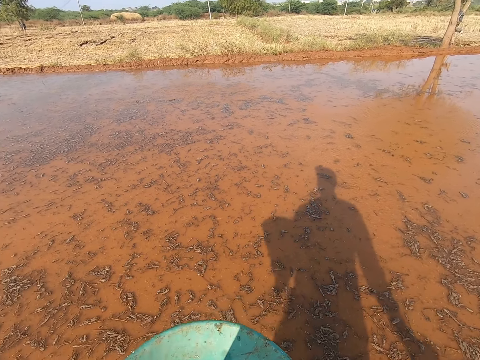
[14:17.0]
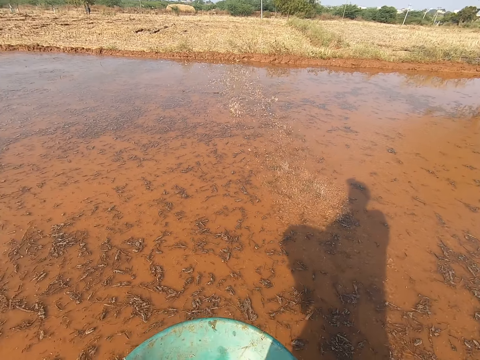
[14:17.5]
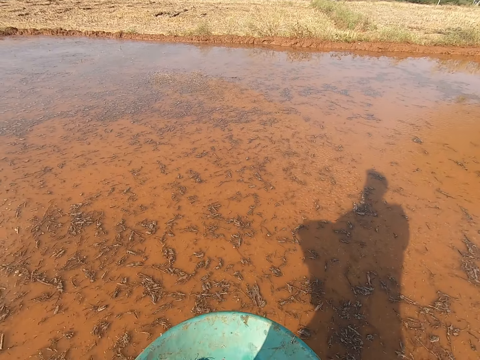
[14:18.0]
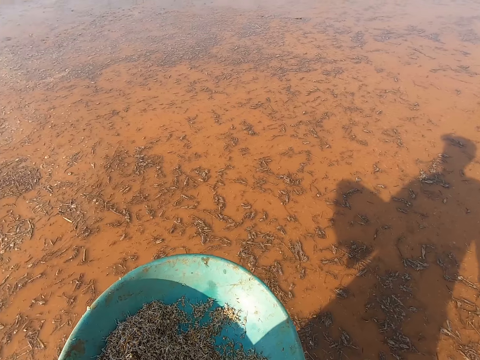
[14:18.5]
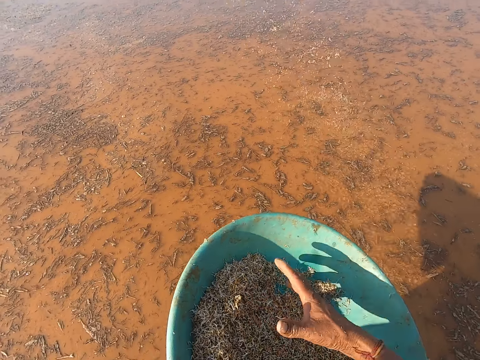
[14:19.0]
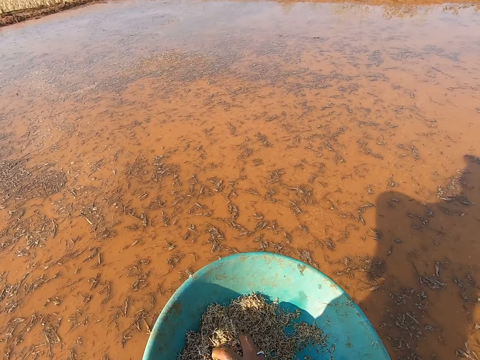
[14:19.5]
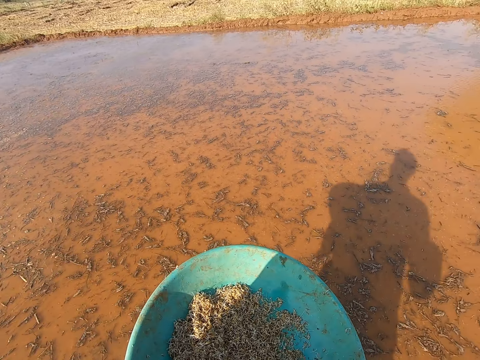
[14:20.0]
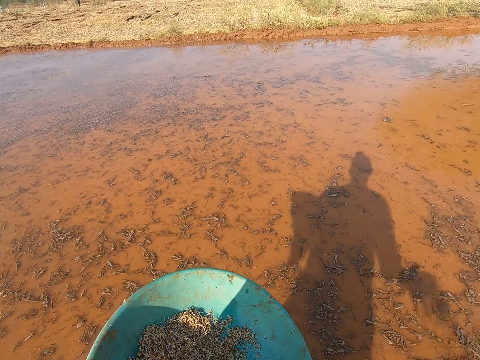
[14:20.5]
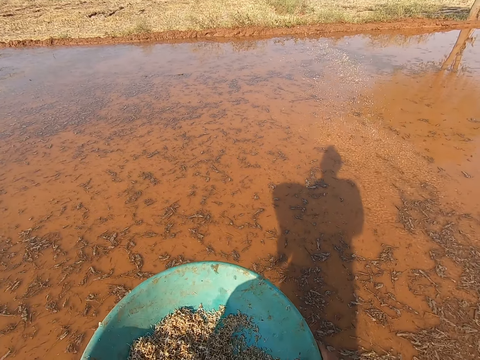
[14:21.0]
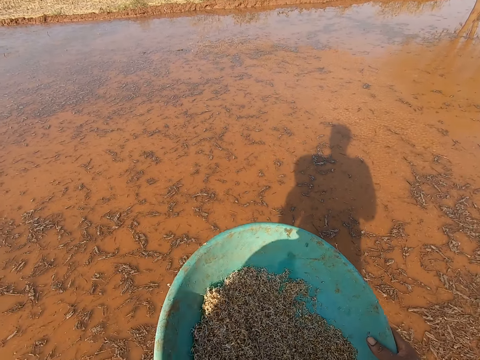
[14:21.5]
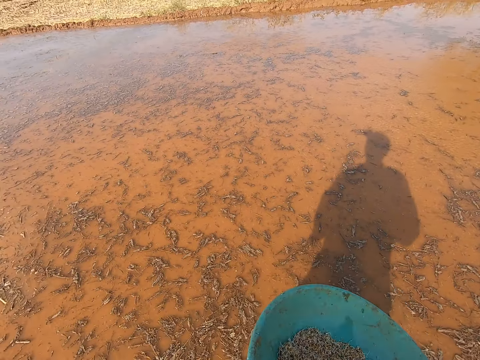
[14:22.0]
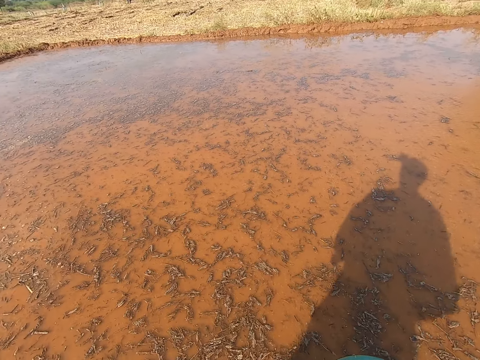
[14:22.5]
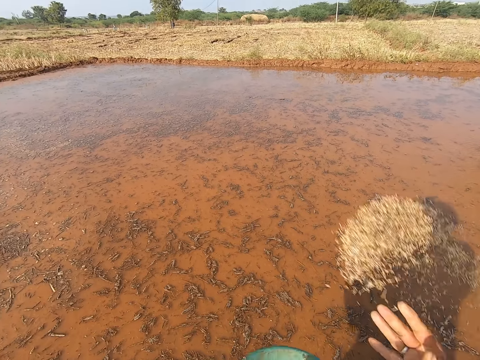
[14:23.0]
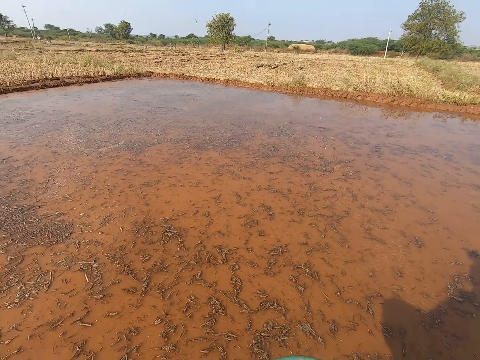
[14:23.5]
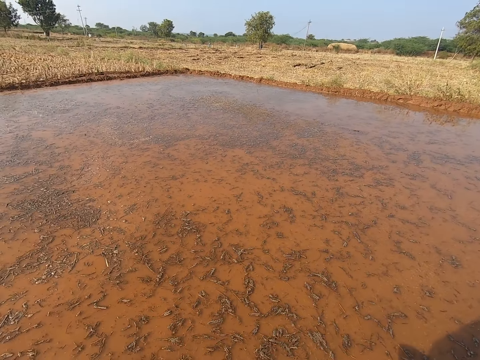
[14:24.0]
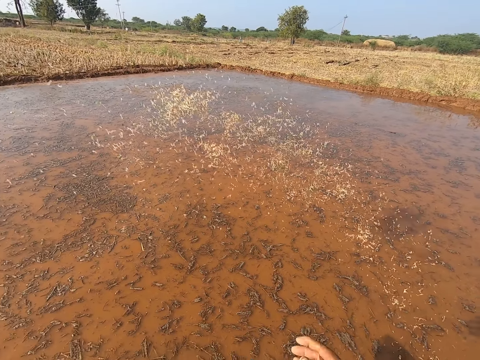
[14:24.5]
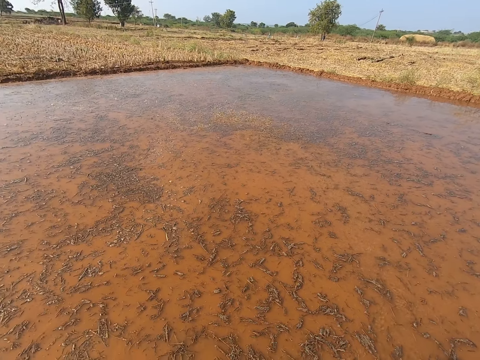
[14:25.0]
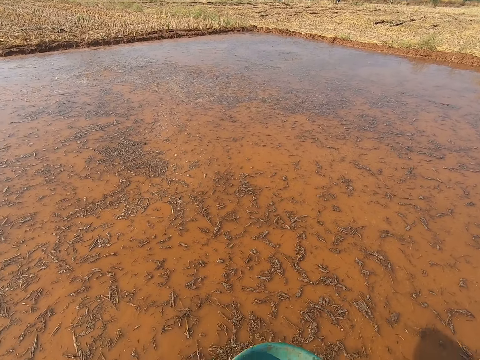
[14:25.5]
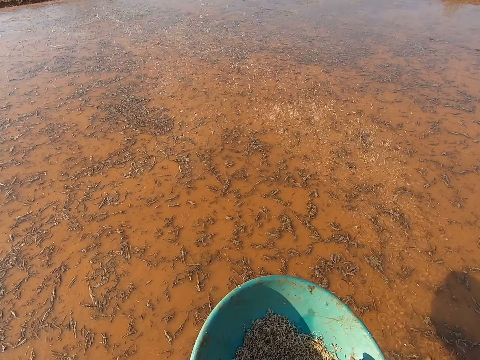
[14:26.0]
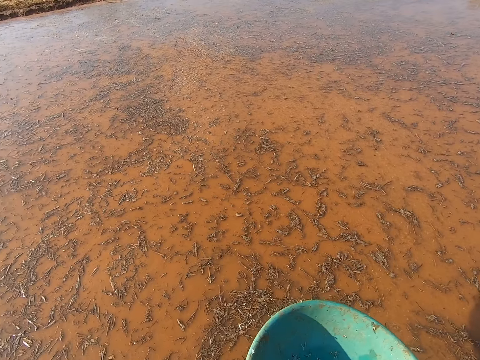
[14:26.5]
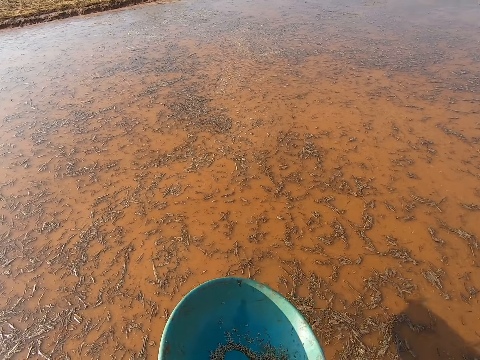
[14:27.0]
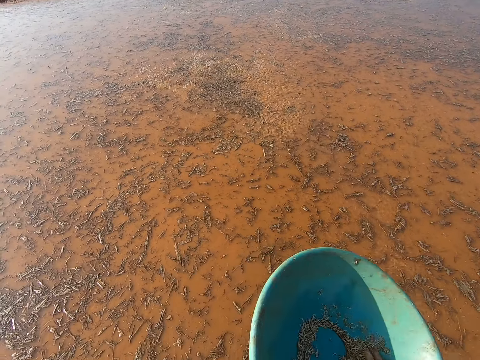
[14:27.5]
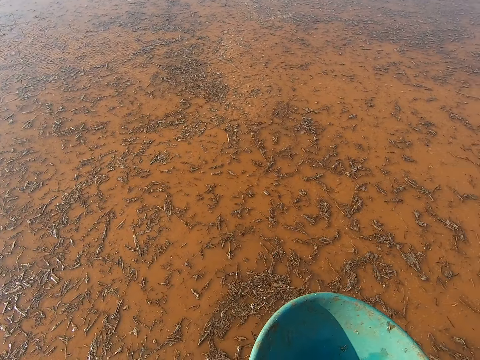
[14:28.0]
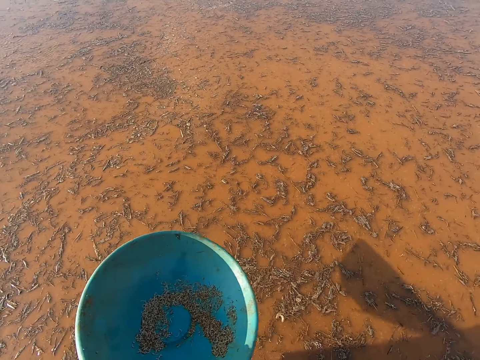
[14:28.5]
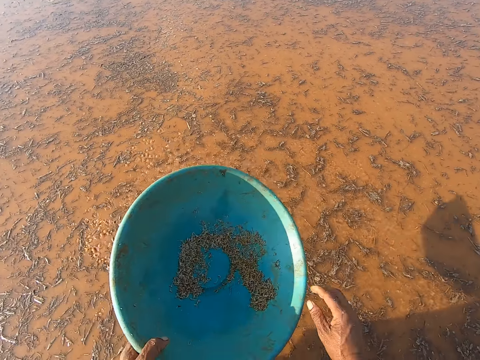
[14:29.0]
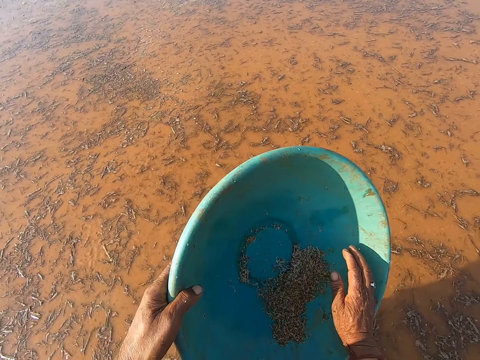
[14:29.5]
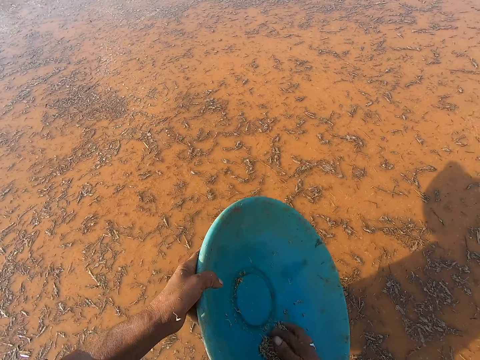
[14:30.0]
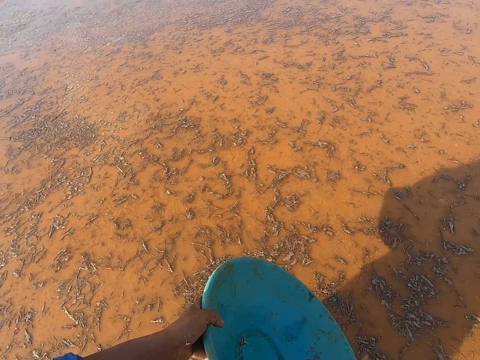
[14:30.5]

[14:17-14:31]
The camera wearer picks grass seeds from the bowl in his left hand with his right hand. He spreads the grass seeds in his right hand on the moist ground. He picks the grass seeds from the bowl in his left hand with his right hand. He picks the grass seeds from the bowl in his left hand with his right hand again. He spreads the grass seeds in his right hand on the moist ground. He picks the grass seeds from the bowl in his left hand with his right hand. He spreads the grass seeds in his right hand on the moist ground. He holds the bowl of grass seeds in both hands. He picks the grass seeds from the bowl in his left hand with his right hand. He spreads the grass seeds in his right hand on the moist ground. He picks the grass seeds from the bowl in his left hand with his right hand. He spreads the grass seeds in his right hand on the moist ground. He picks the grass seeds from the bowl in his left hand with his right hand. He spreads the grass seeds in his right hand on the moist ground. He picks the grass seeds from the bowl in his left hand with his right hand. He spreads the grass seeds in his right hand on the moist ground. He picks the grass seeds from the bowl in his left hand with his right hand. He spreads the grass seeds in his right hand on the moist ground. He picks the grass seeds from the bowl in his left hand with his right hand. He spreads the grass seeds in his right hand on the moist ground.

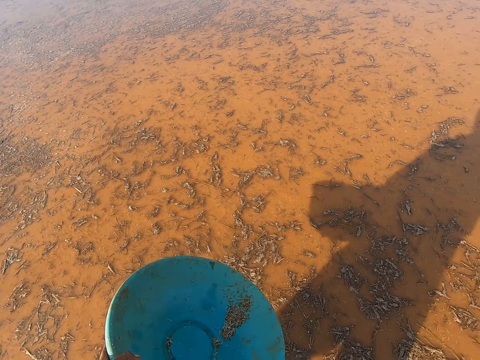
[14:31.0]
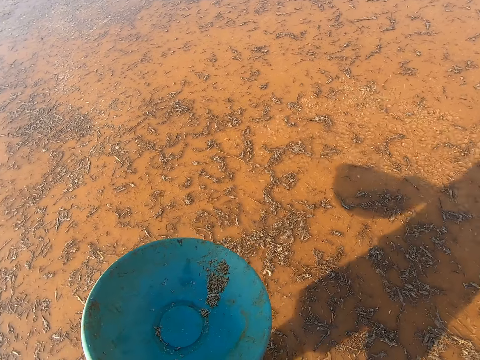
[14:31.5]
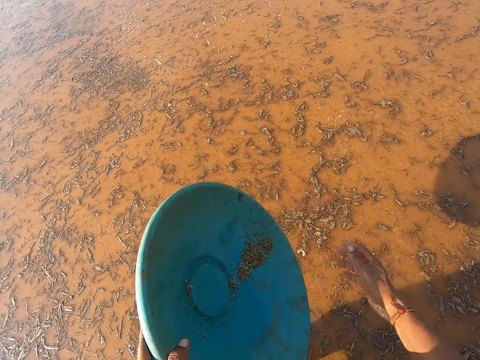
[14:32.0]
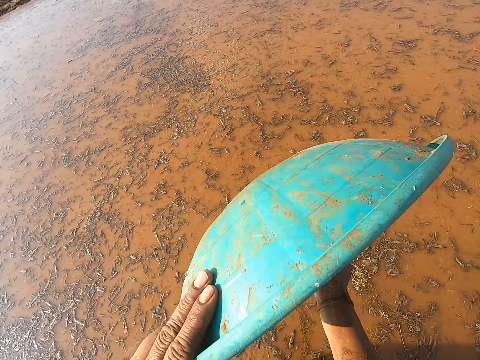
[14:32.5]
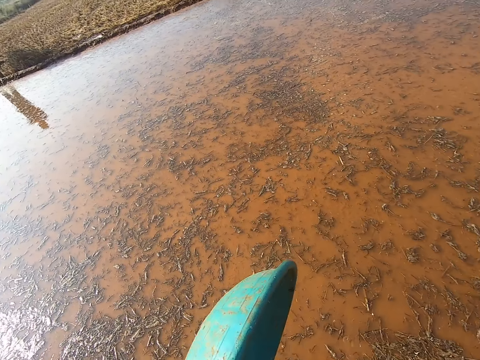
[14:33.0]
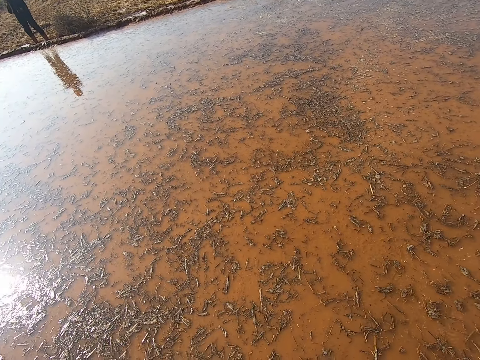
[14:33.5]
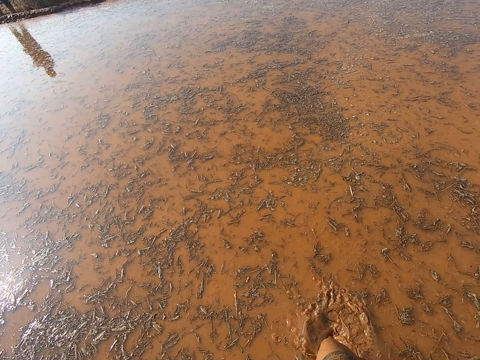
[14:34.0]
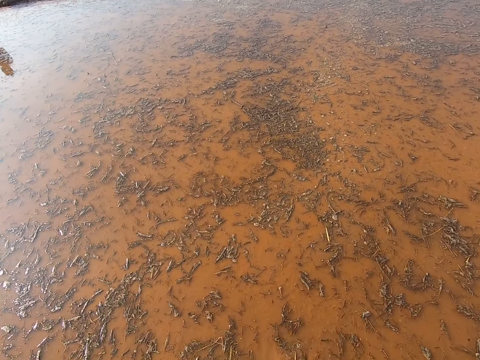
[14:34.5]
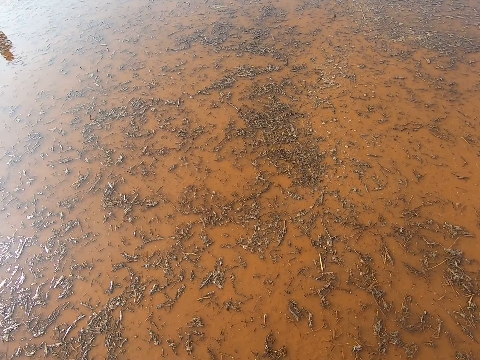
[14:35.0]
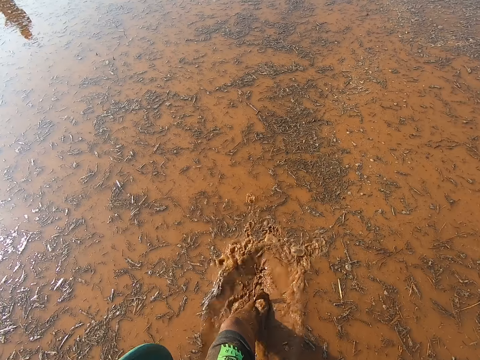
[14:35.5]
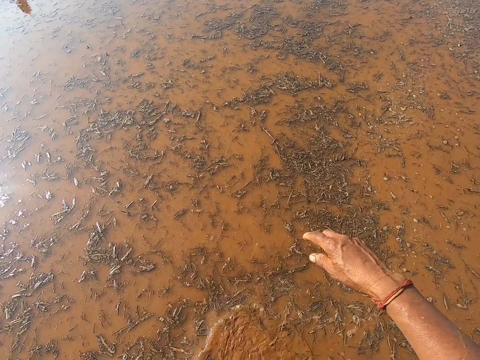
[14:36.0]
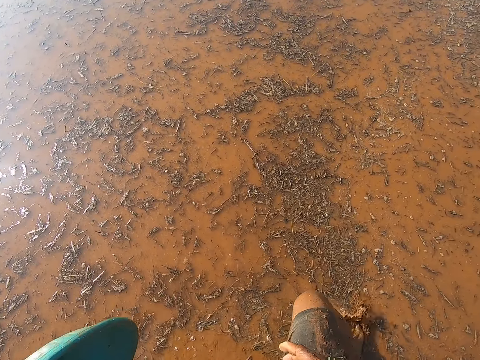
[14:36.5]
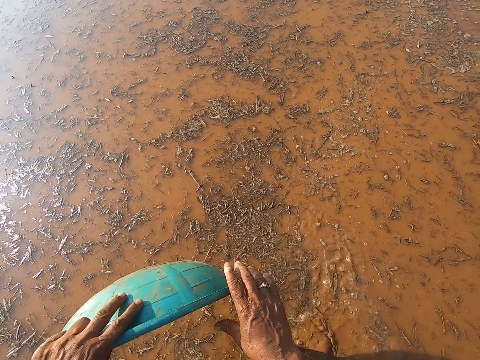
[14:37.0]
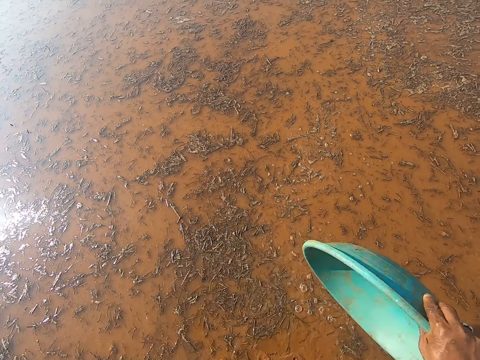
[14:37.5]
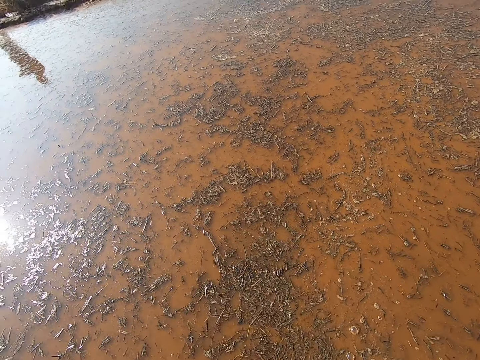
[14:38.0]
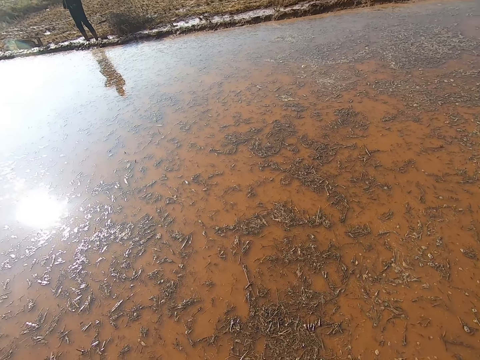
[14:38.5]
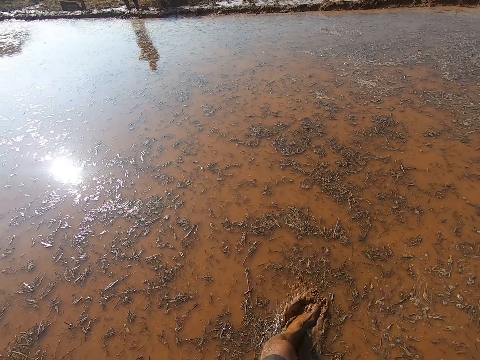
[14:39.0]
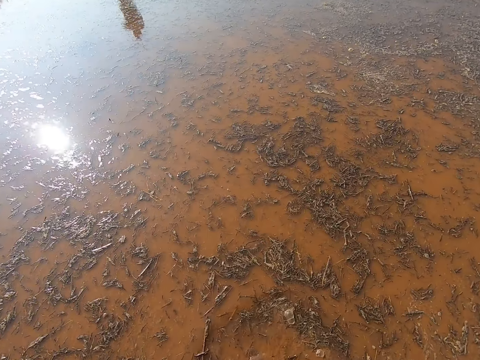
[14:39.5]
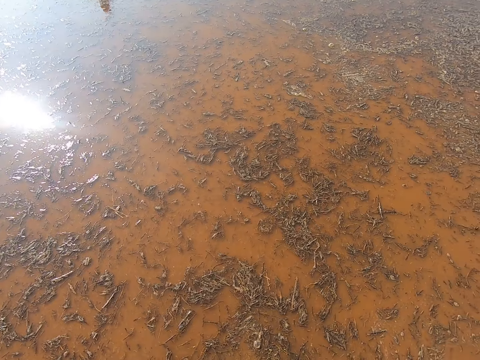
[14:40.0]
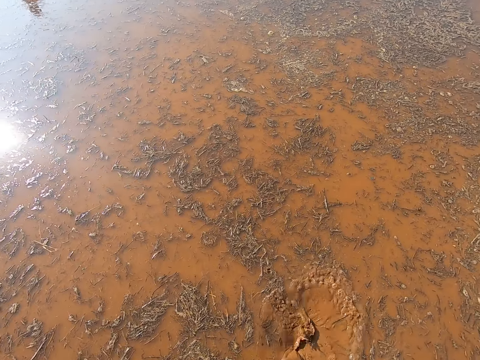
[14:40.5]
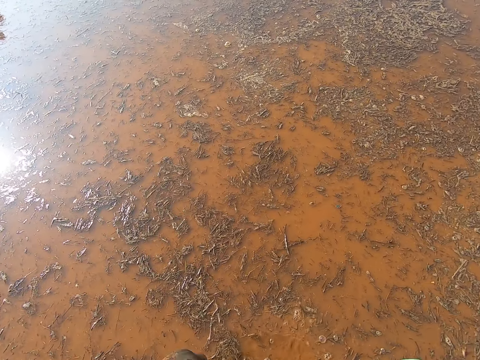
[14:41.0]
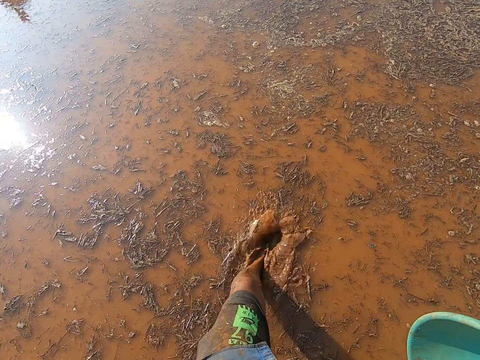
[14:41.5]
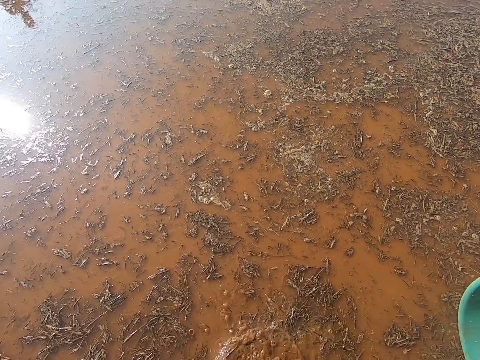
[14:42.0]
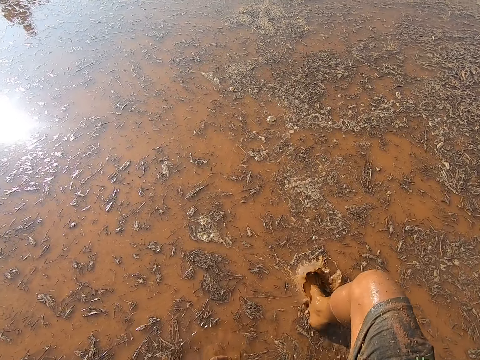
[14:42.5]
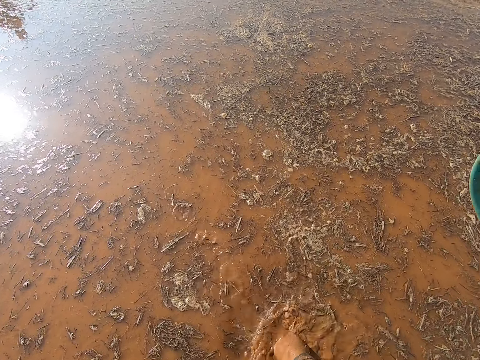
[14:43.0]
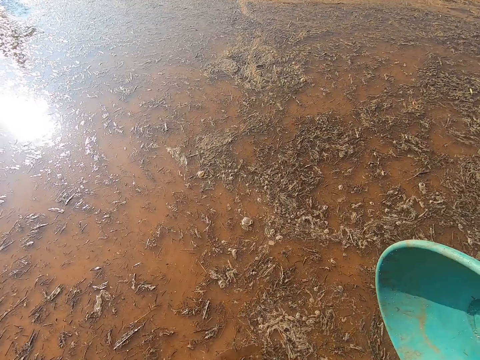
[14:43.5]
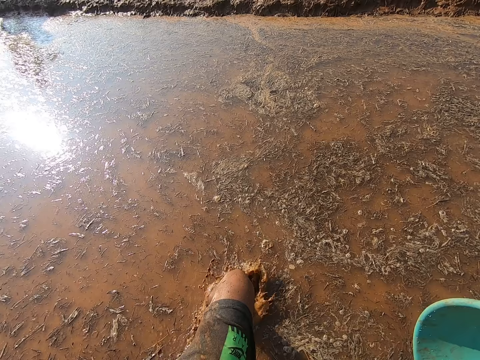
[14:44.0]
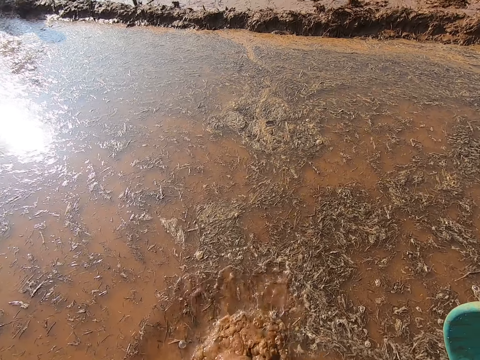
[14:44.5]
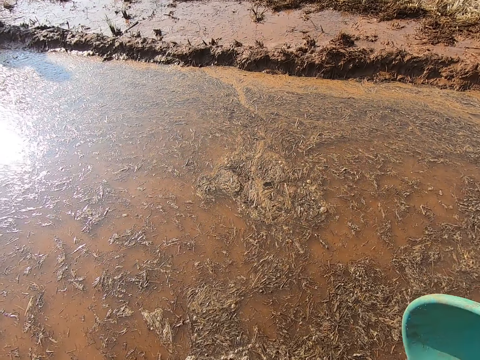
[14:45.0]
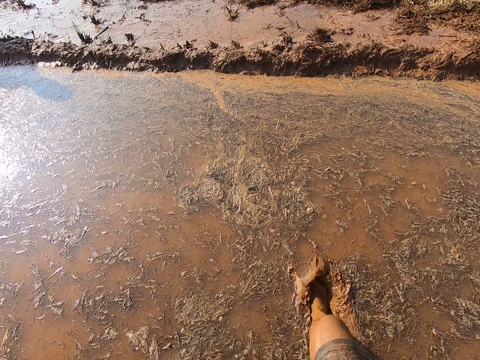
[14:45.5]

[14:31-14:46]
The camera wearer picks grass seeds from the bowl in his left hand with his right hand. He spreads the grass seeds in his right hand on the moist ground. He pours the grass seeds from the bowl in his left hand to his right hand. The man holds a bowl of grass seeds in his hands. The camera wearer walks towards the man. He walks back. He passes the bowl in his left hand to his right hand.
